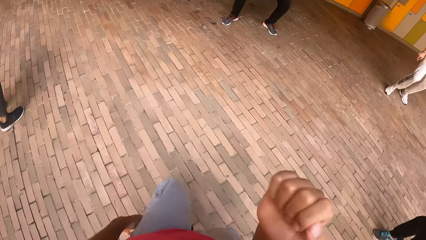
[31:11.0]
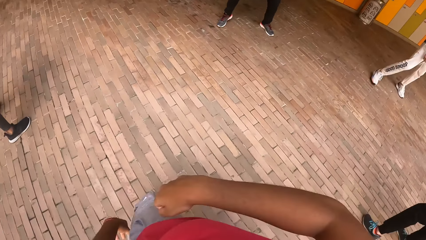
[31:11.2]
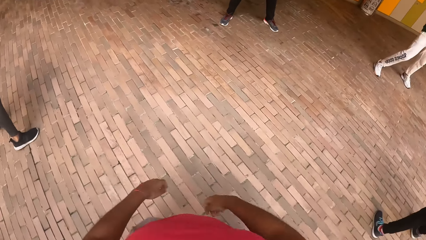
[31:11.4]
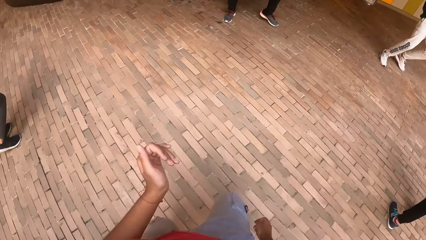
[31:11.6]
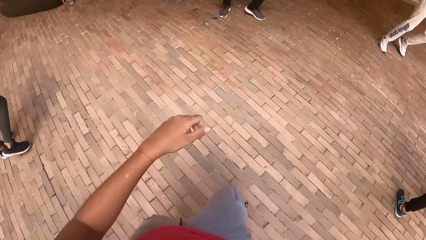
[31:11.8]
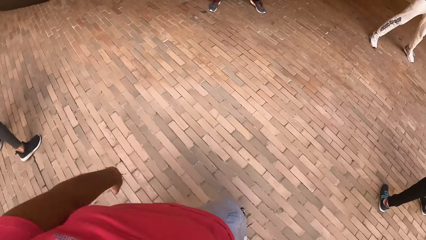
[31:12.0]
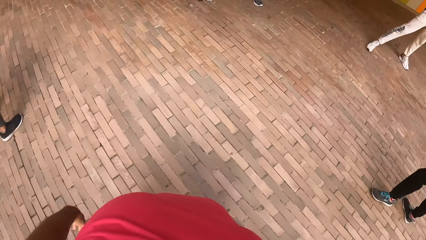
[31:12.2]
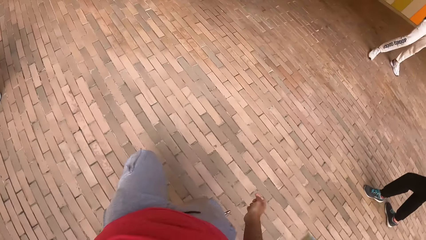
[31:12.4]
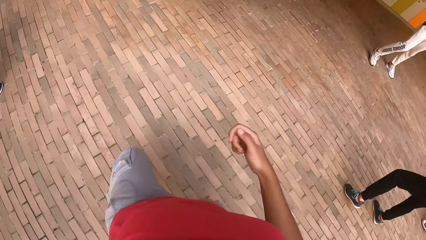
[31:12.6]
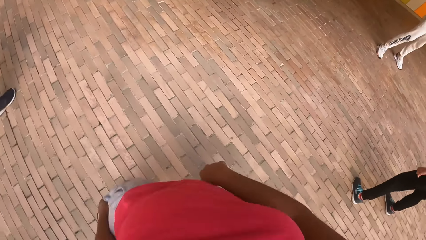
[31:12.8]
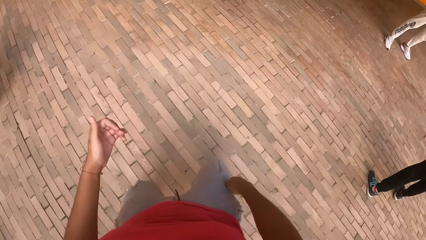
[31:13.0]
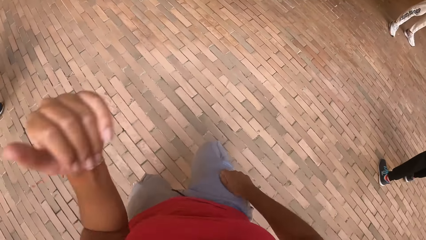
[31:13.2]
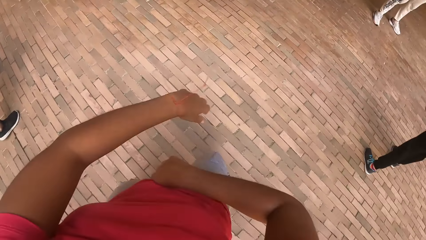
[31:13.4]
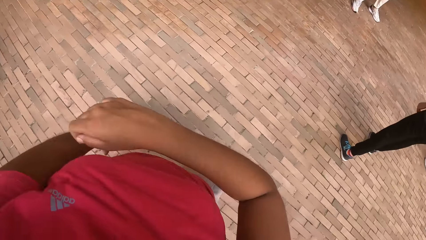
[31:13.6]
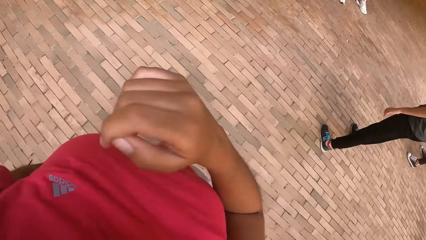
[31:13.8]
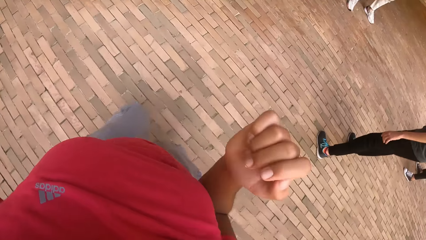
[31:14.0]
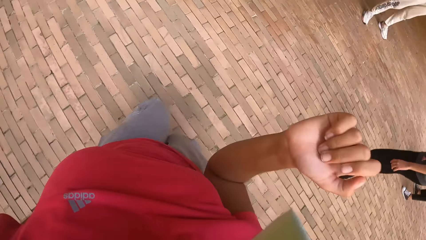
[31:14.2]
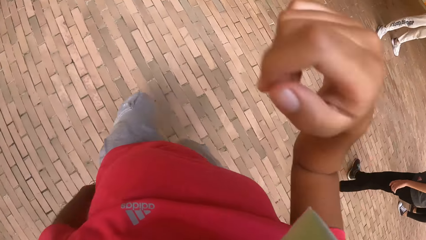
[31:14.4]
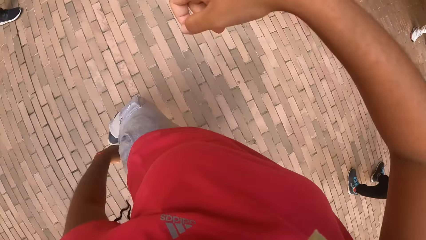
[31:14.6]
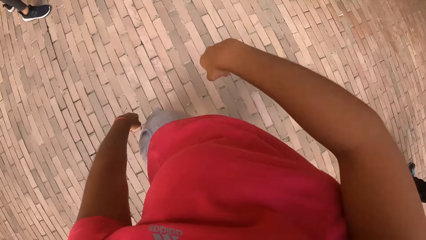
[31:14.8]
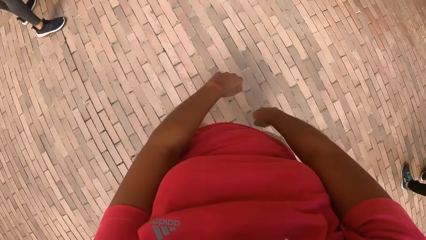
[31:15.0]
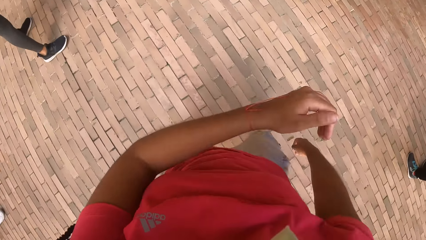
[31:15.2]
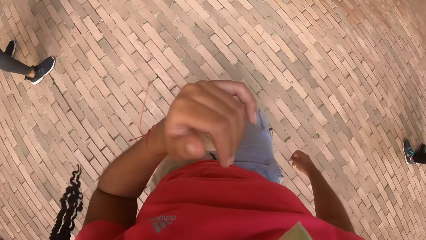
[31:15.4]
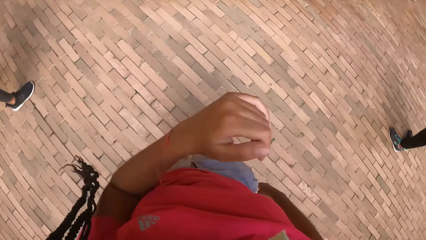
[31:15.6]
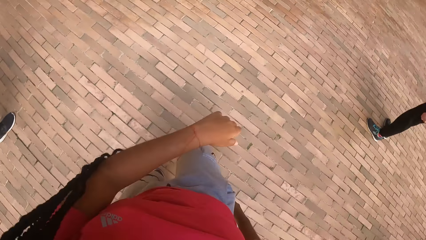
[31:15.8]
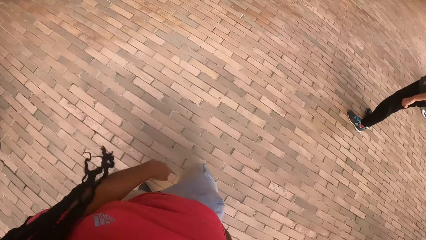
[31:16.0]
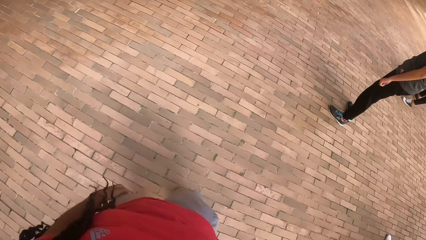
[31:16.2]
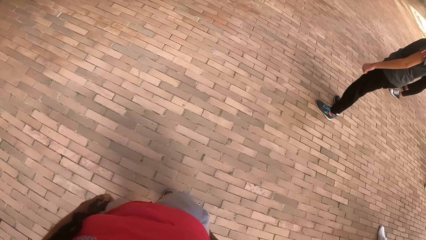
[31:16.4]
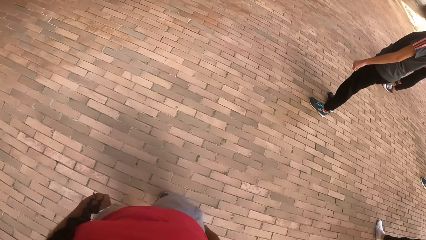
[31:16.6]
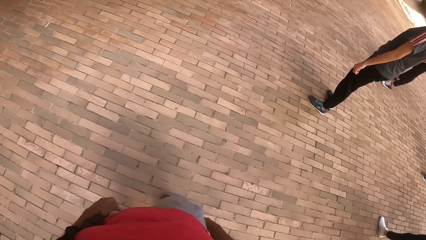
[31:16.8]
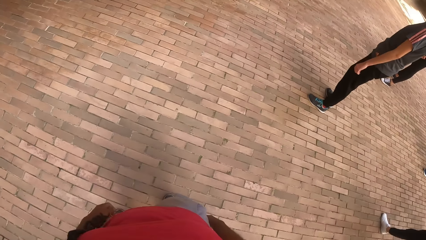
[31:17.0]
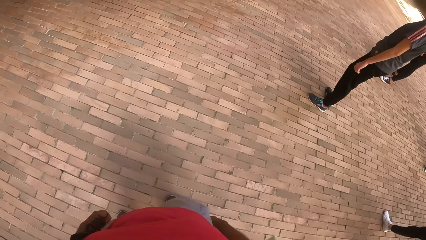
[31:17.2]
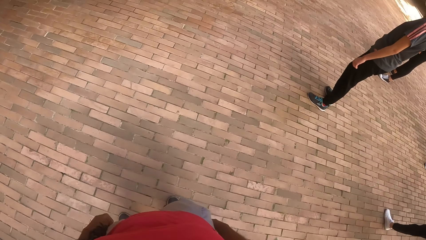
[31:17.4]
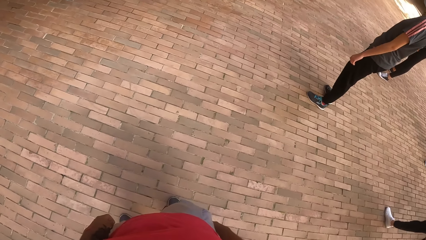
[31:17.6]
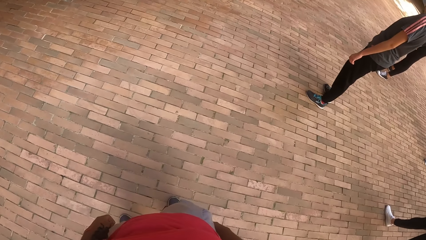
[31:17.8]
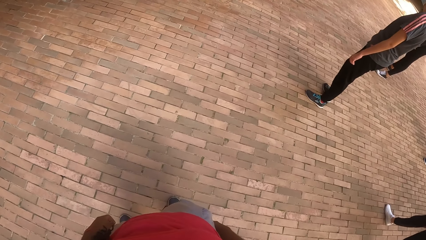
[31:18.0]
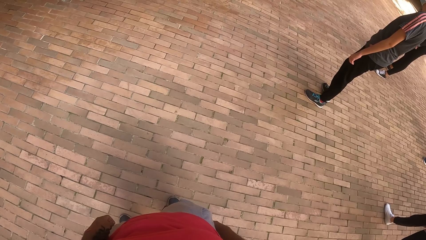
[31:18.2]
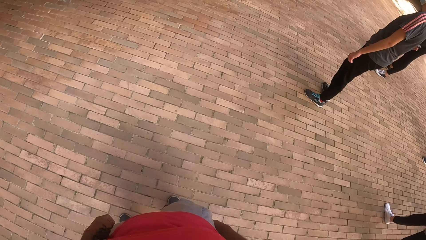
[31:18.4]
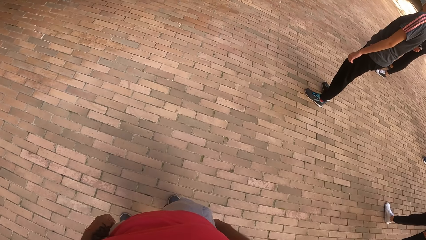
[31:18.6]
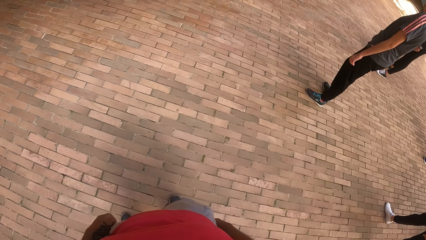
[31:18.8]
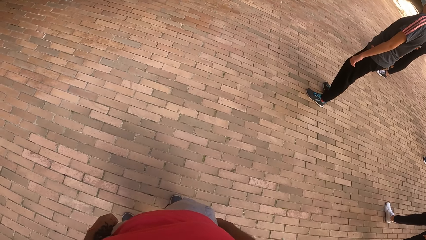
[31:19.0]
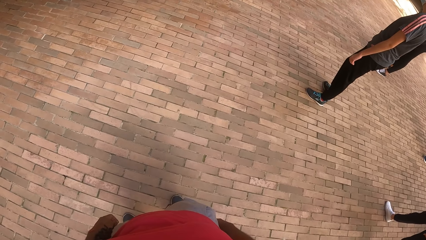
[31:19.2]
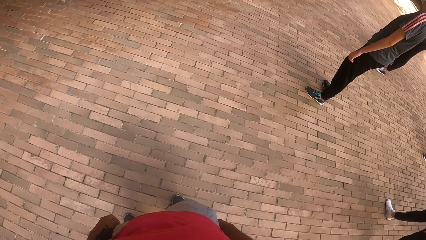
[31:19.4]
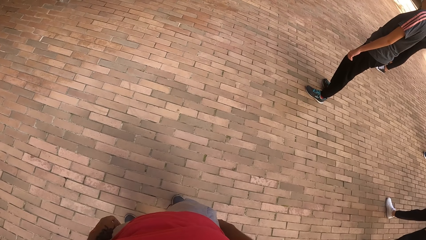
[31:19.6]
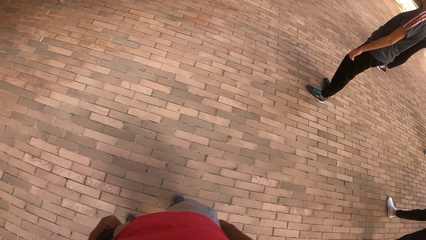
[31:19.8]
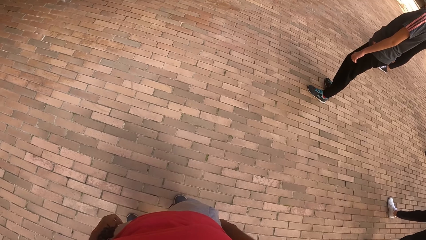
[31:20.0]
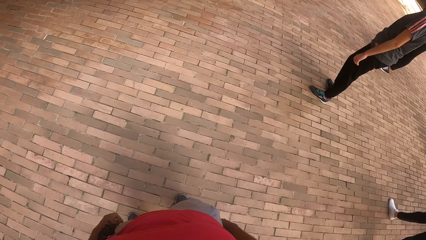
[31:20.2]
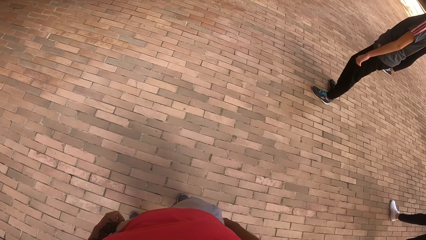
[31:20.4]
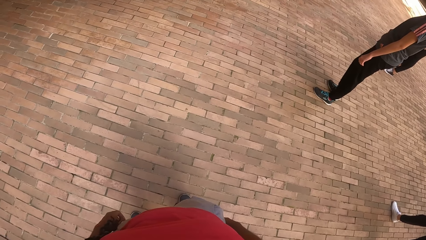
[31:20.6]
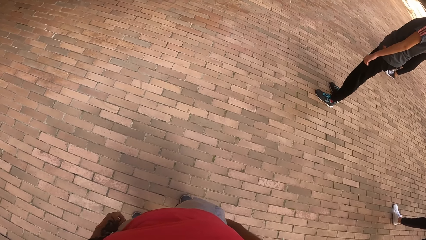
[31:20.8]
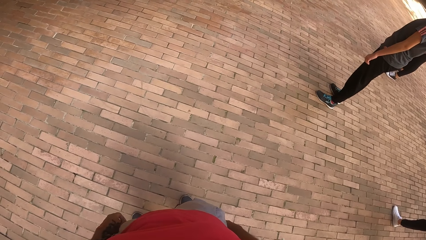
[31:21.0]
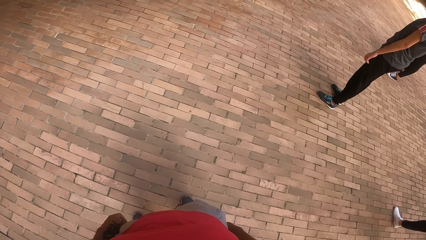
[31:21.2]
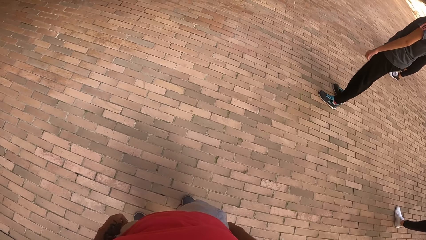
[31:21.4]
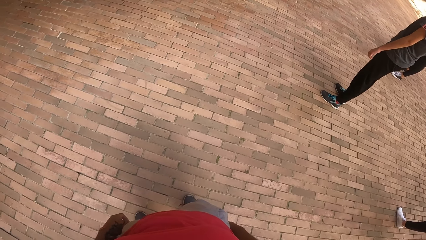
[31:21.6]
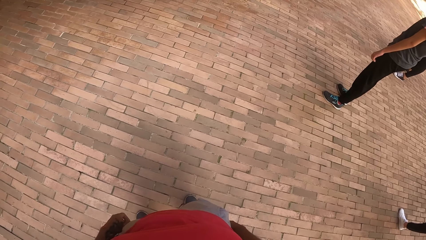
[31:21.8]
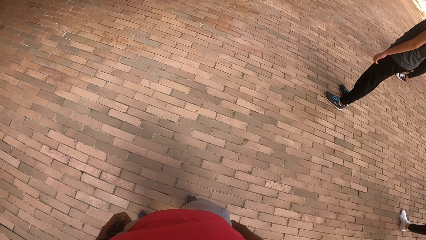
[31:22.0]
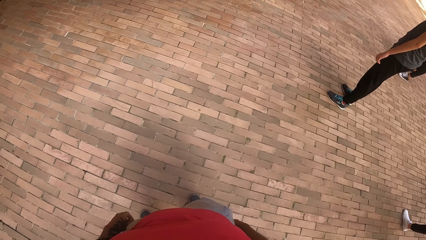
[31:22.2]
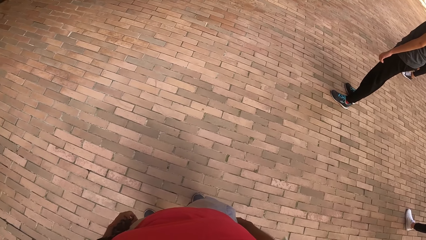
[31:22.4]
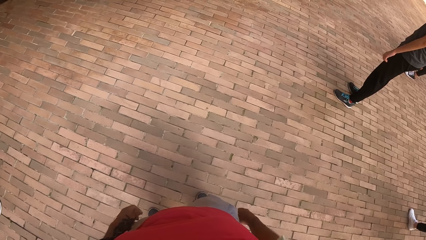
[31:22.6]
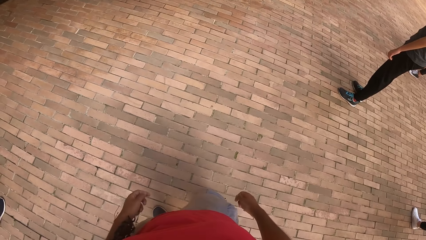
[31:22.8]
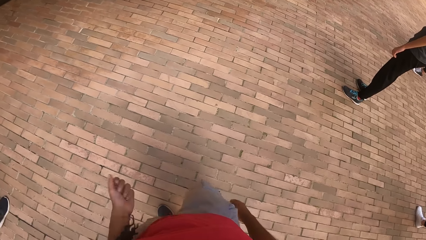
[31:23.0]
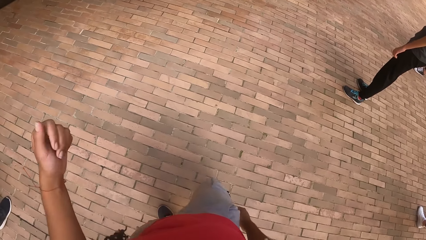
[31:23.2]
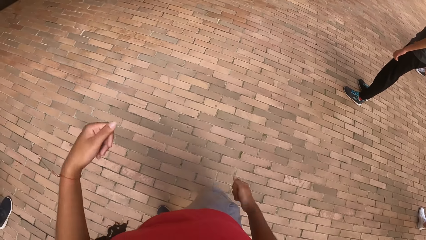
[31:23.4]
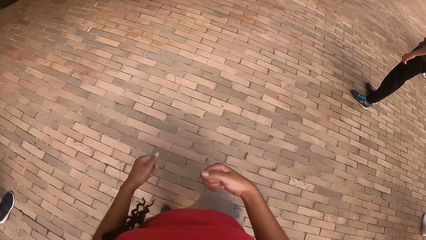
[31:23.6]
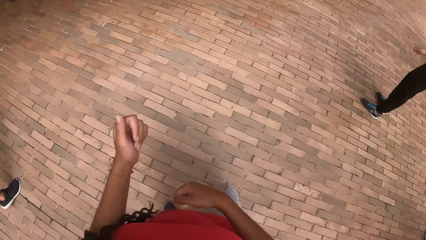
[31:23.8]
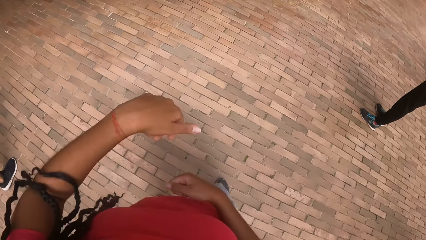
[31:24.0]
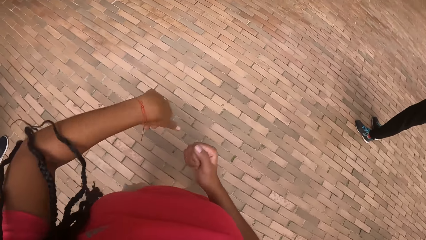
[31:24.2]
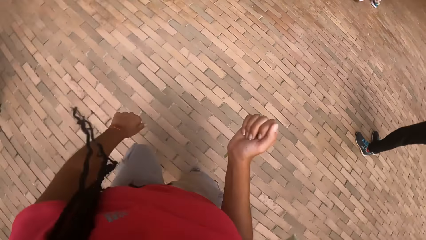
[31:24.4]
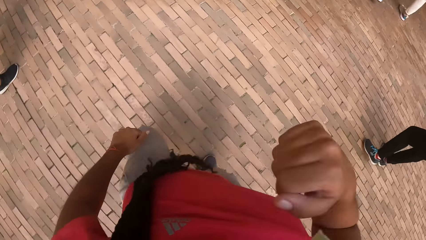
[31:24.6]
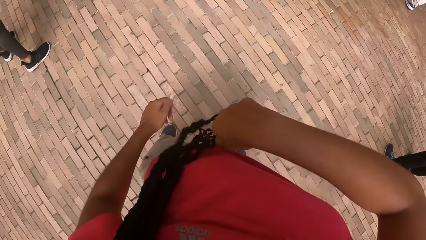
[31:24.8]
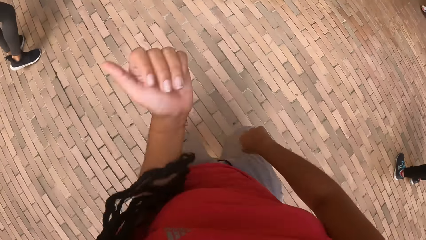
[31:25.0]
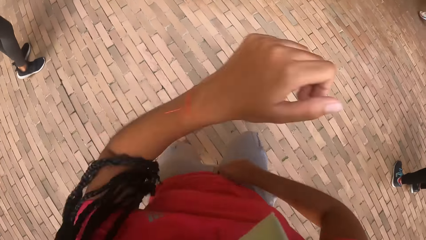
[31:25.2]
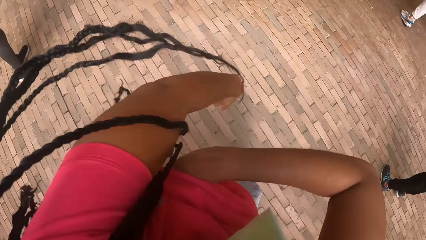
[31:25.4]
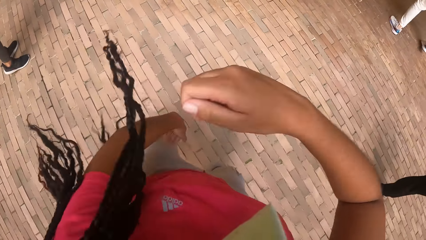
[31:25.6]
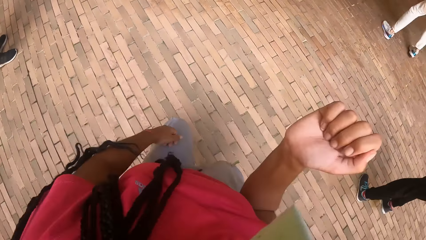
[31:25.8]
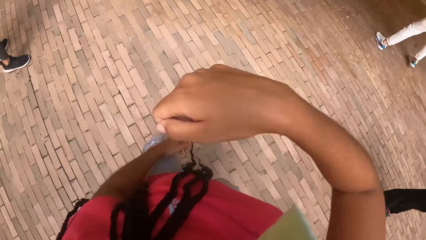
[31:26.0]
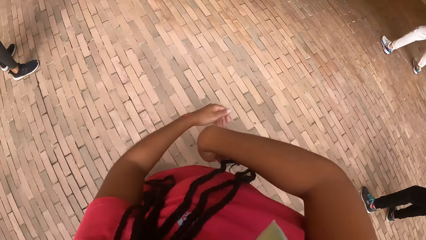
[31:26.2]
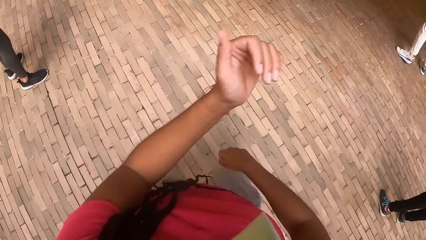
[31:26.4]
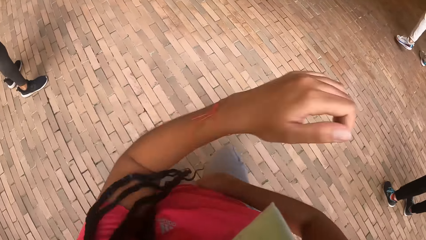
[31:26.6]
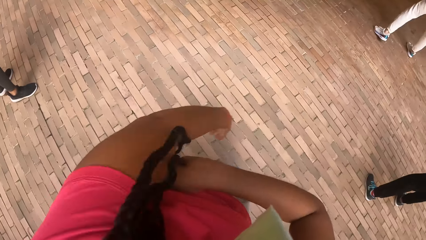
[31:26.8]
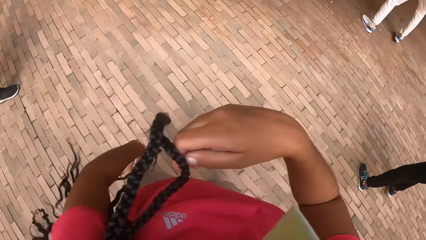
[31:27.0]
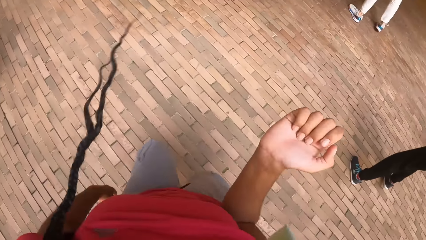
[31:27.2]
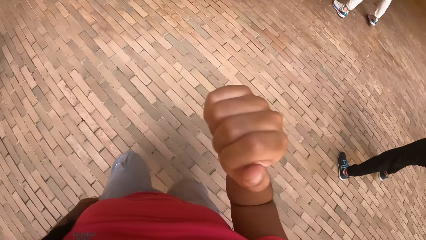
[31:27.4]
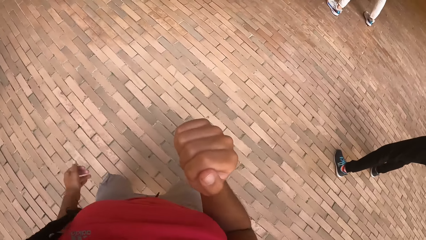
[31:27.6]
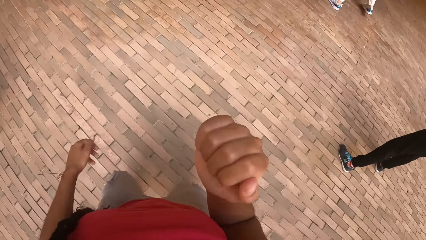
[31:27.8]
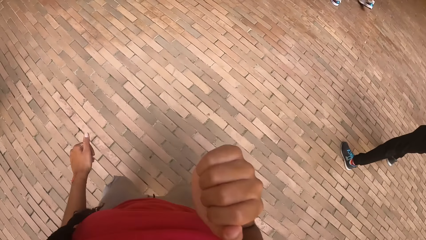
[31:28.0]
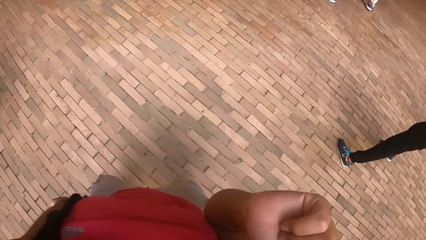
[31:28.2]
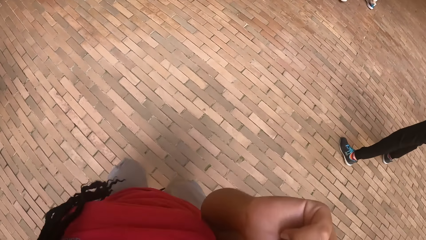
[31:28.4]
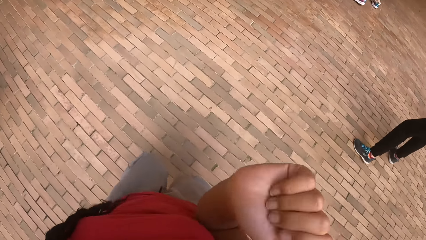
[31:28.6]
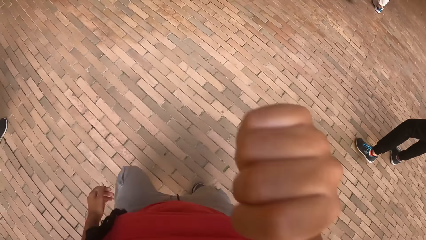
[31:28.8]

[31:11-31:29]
The camera wearer stands on the floor. They dance on the dance floor with the group of people in the room.
